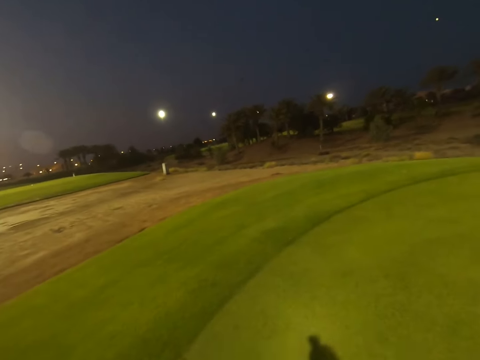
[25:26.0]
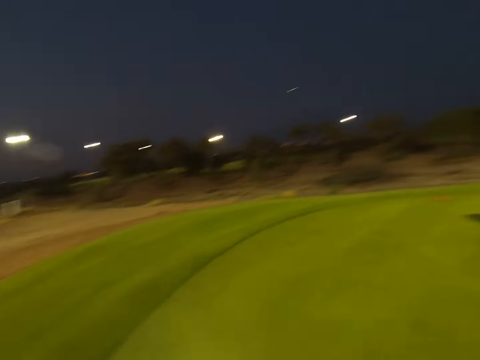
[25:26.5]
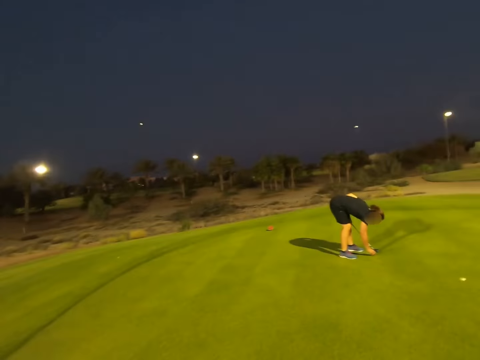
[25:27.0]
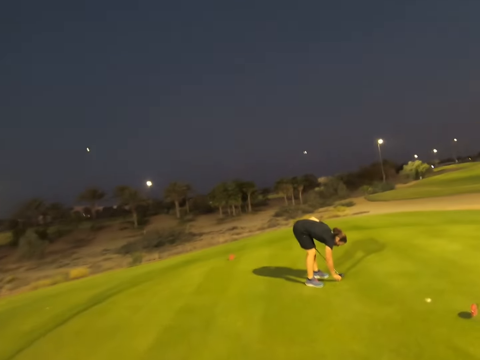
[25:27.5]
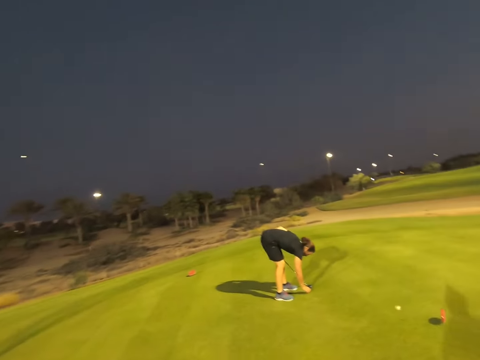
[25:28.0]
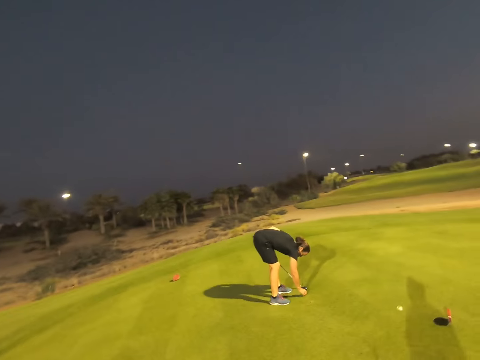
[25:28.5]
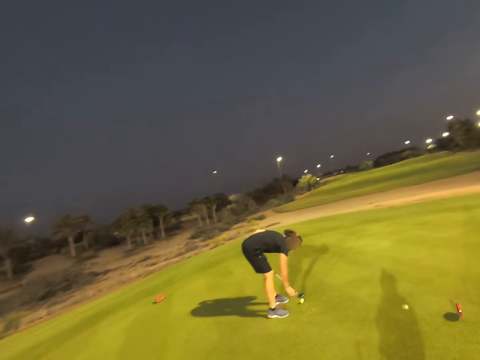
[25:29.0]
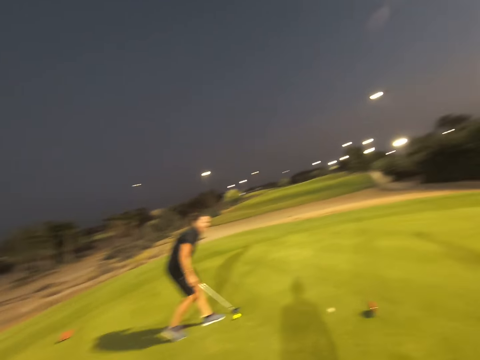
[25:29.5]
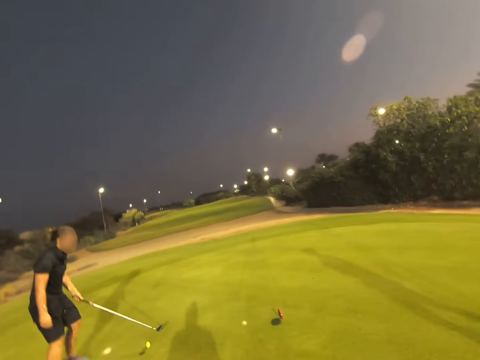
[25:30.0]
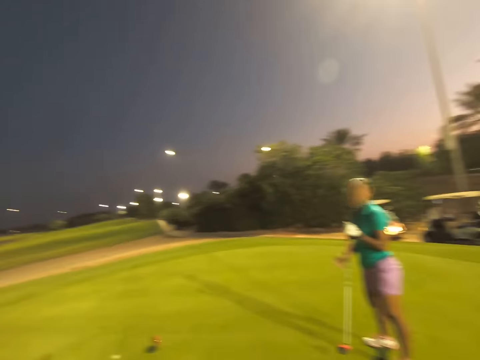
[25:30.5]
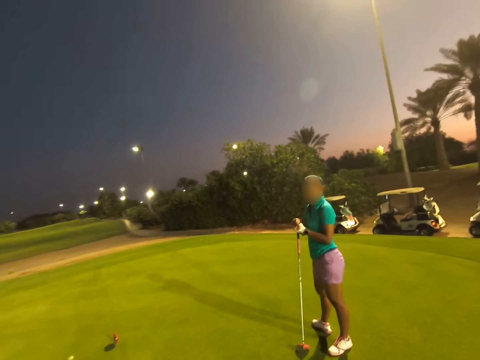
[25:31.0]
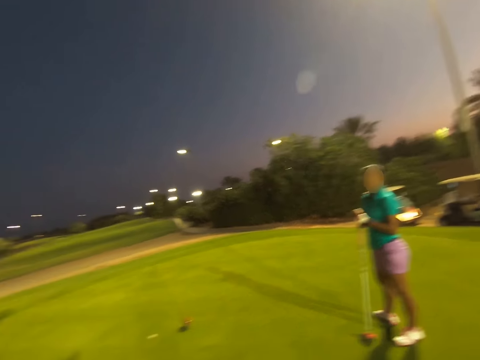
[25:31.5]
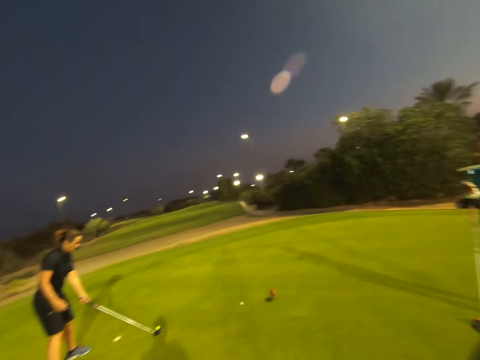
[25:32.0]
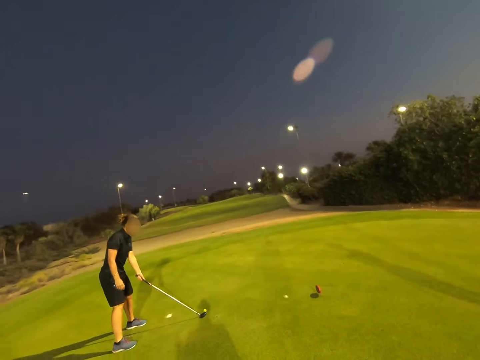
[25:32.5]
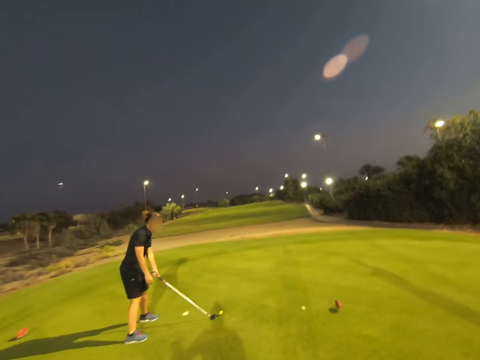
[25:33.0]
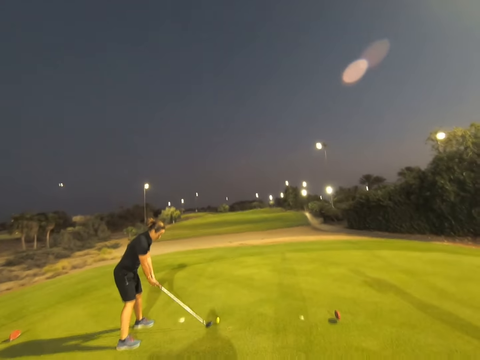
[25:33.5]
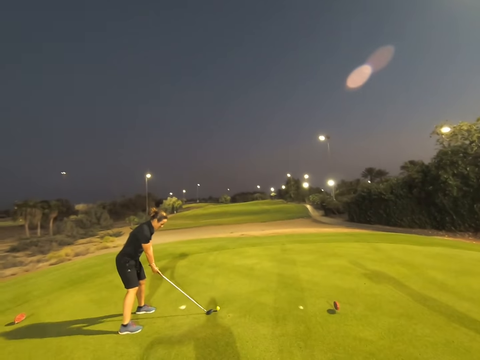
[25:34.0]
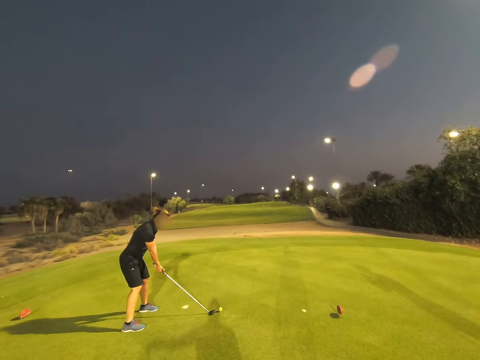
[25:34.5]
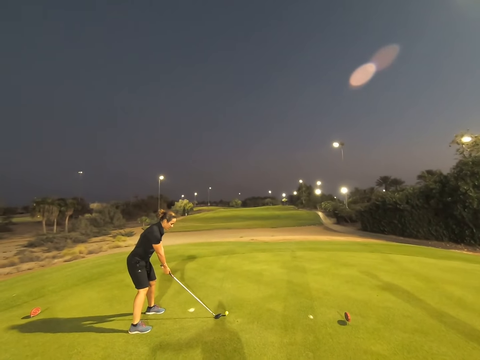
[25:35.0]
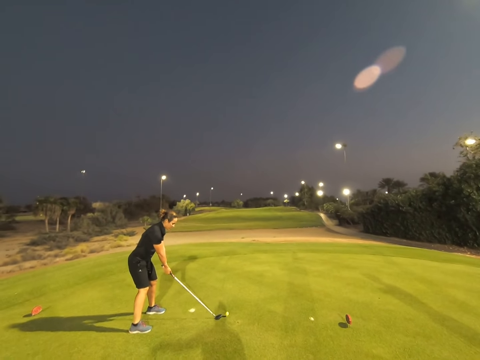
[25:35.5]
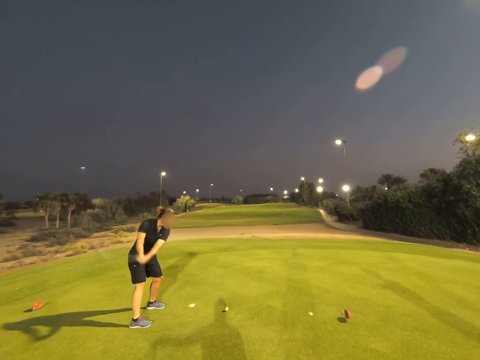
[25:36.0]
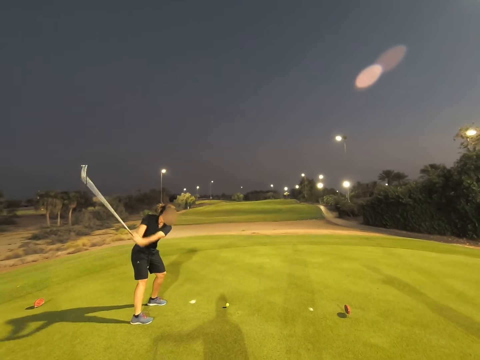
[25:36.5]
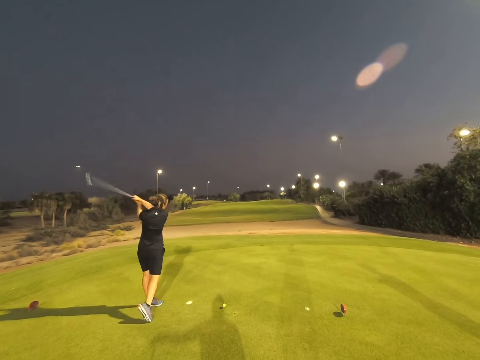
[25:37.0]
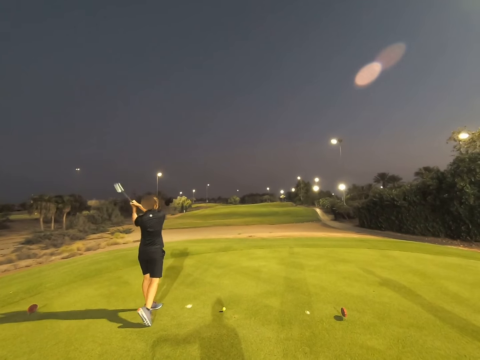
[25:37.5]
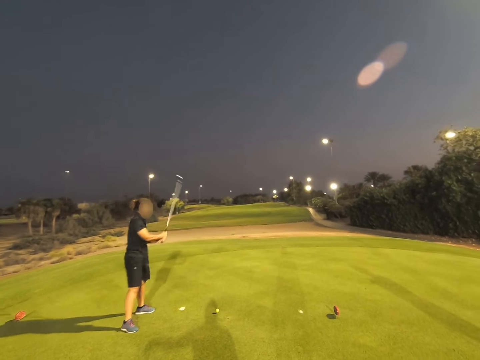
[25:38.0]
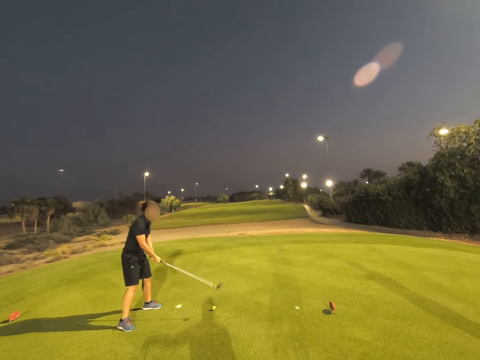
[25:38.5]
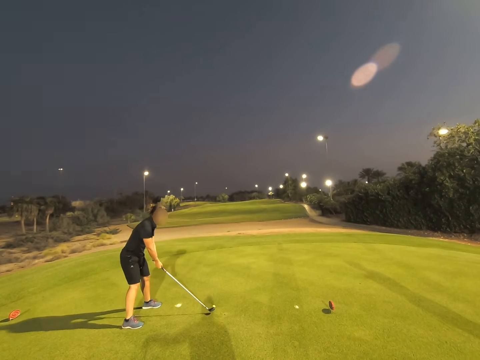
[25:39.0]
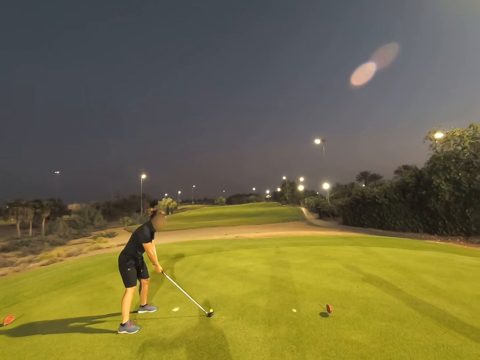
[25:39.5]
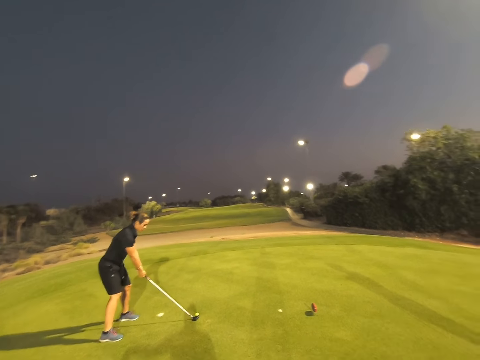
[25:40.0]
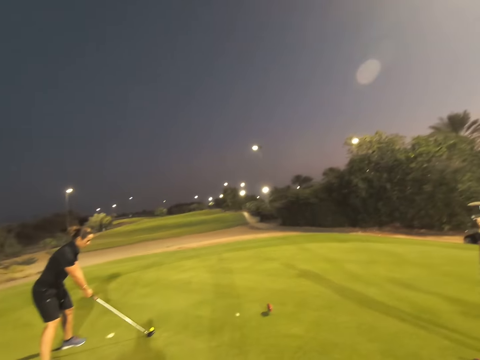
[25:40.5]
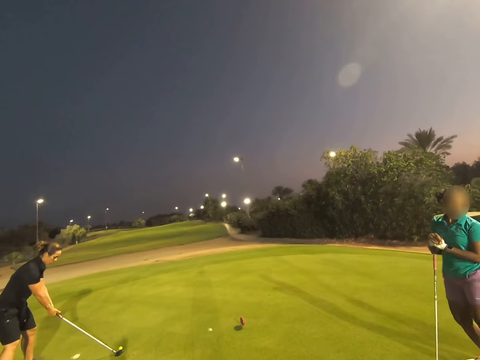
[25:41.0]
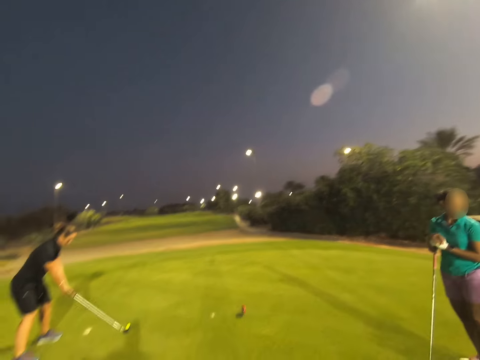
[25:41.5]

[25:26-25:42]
A woman places the ball on the ground. Another woman leans forward on the stick. The first woman places the stick in position. The first woman sways the stick.

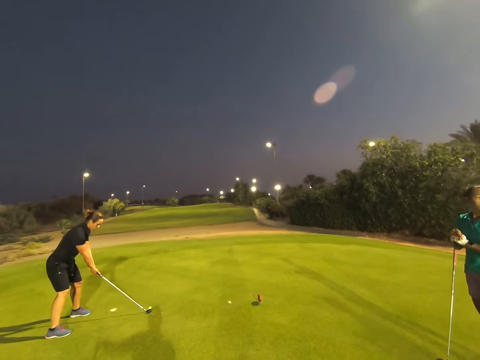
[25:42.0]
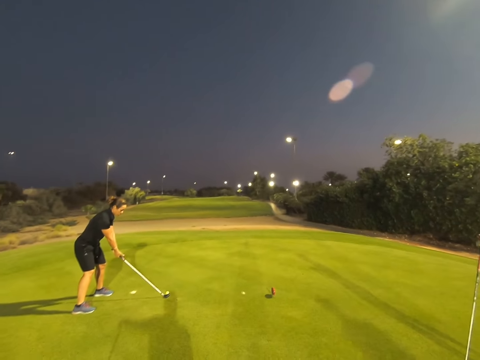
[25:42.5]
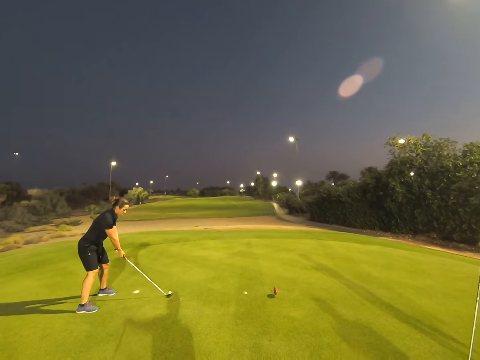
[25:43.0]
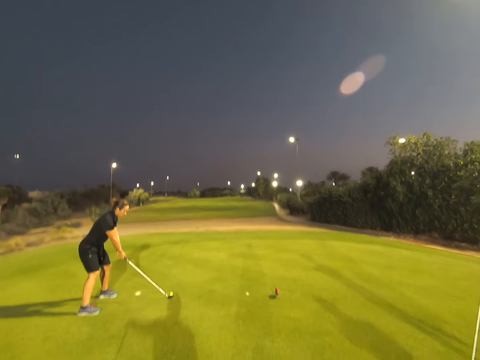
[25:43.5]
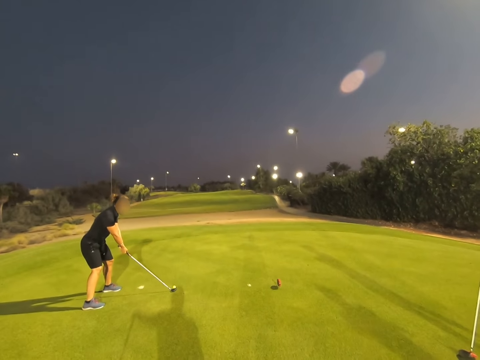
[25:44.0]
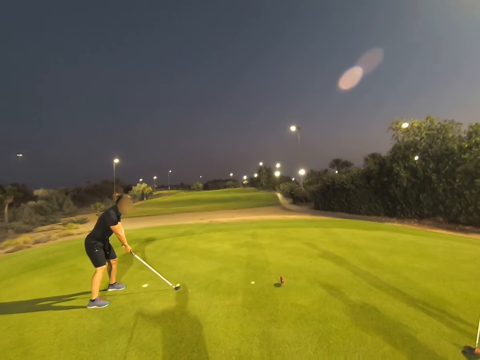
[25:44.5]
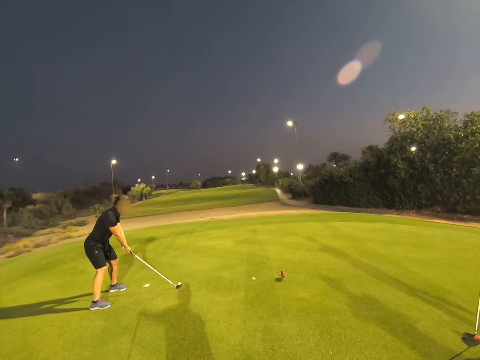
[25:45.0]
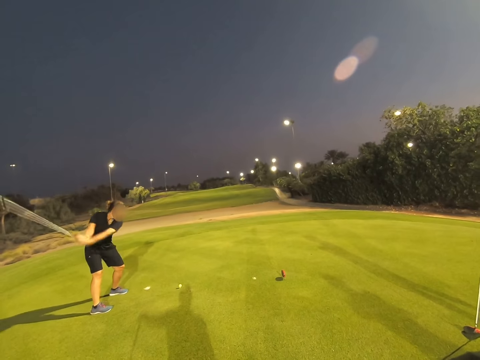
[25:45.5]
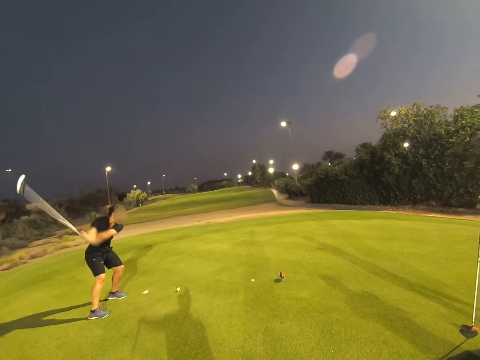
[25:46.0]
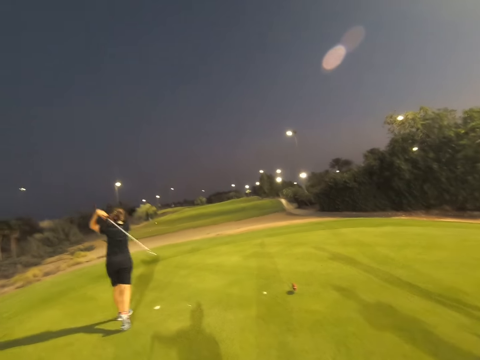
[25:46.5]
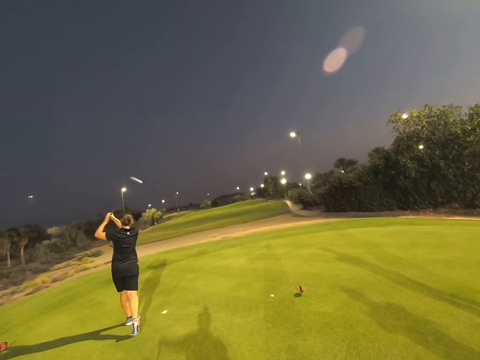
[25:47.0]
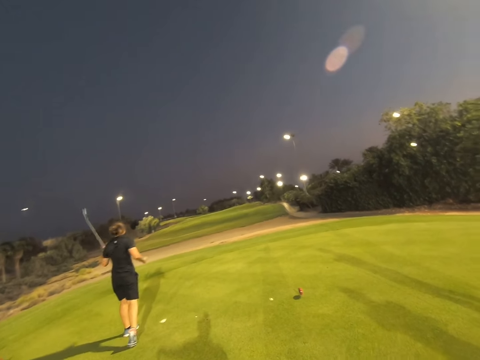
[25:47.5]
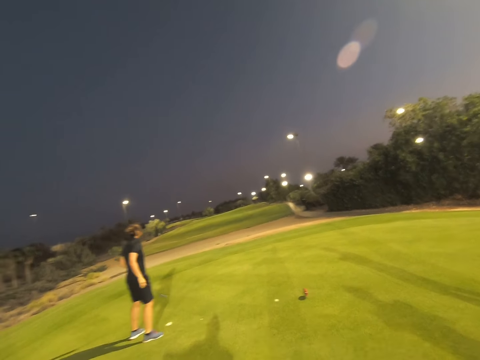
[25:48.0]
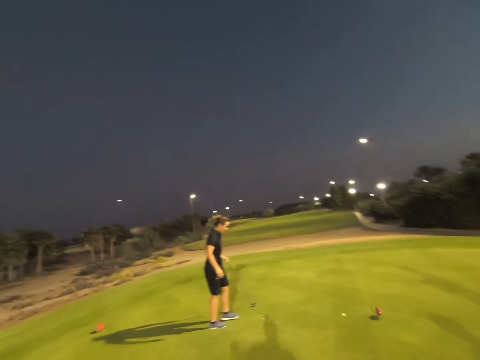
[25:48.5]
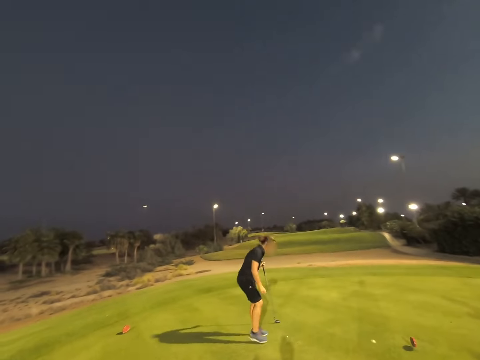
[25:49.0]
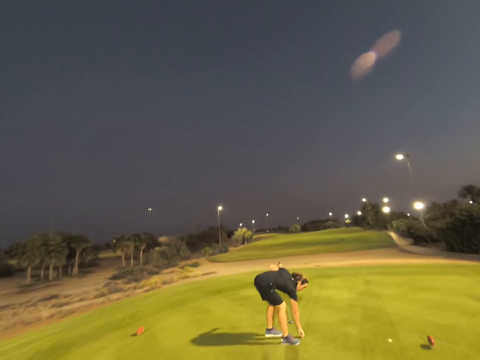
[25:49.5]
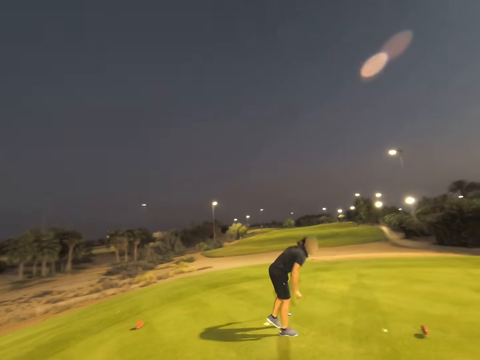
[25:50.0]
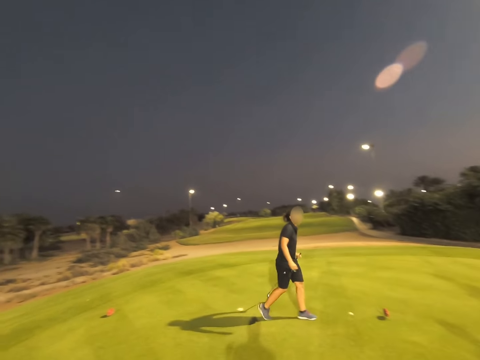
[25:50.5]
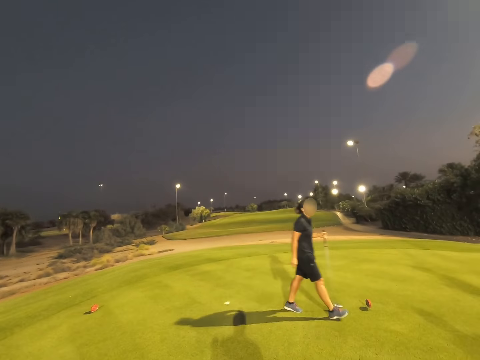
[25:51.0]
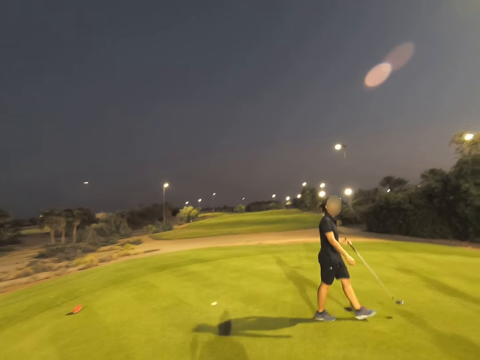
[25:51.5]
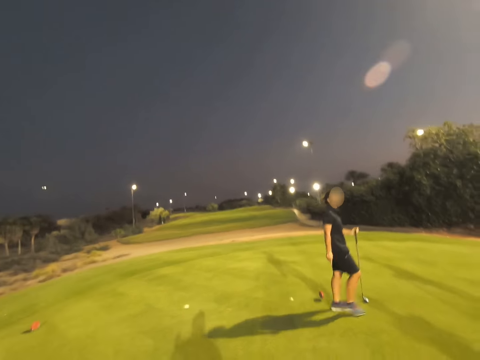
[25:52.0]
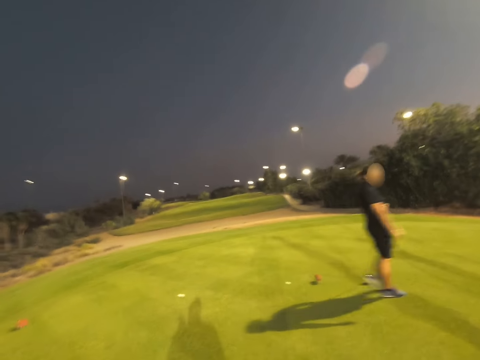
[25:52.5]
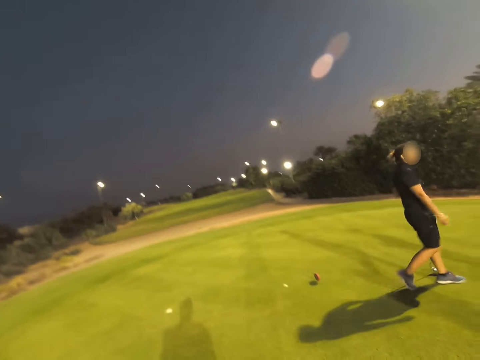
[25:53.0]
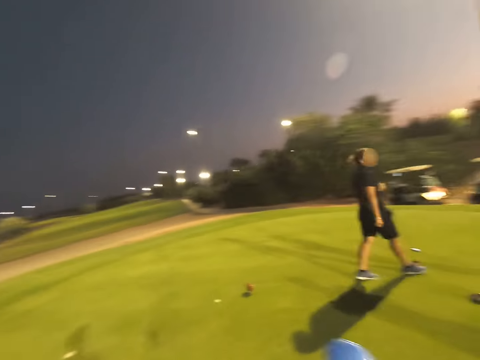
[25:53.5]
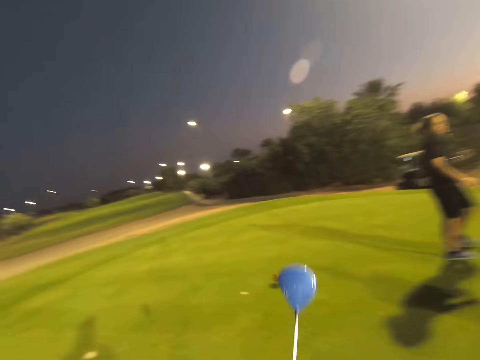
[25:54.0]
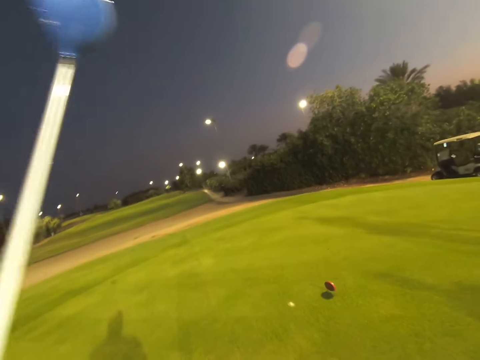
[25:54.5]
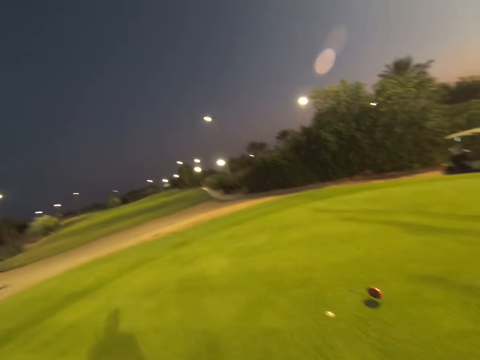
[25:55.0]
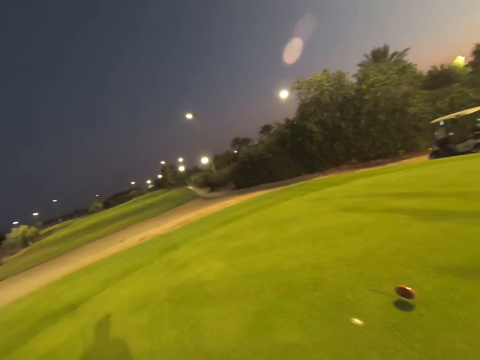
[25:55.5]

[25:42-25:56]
A woman hits the ball. The woman picks up a ball.
